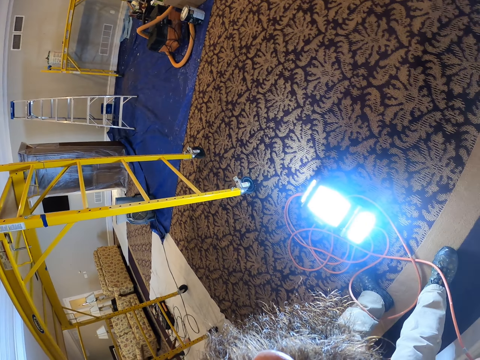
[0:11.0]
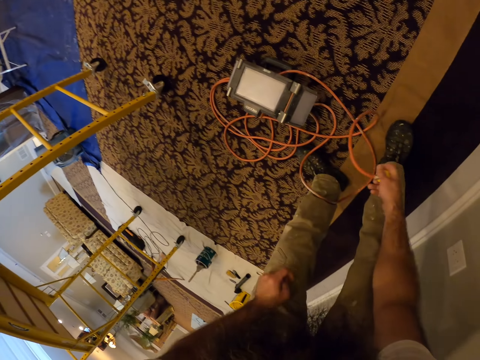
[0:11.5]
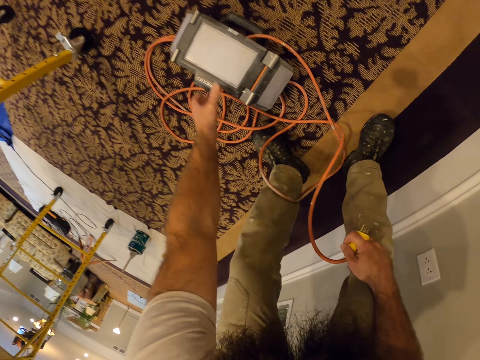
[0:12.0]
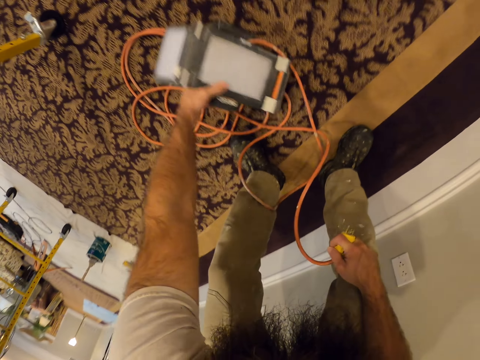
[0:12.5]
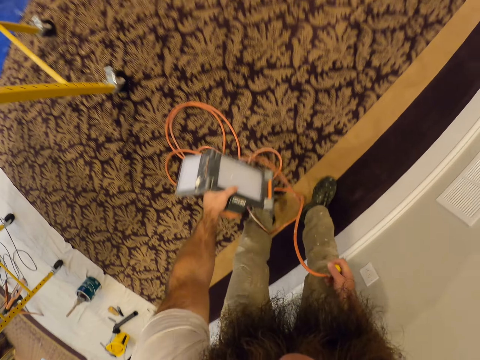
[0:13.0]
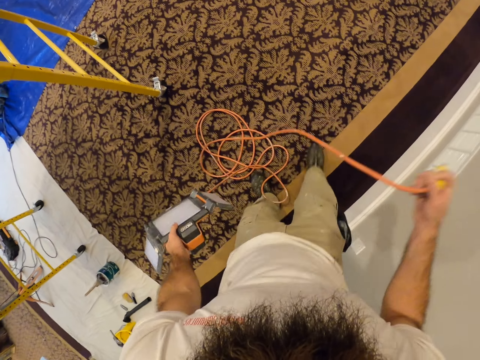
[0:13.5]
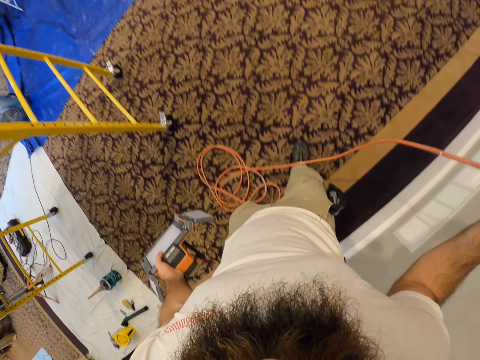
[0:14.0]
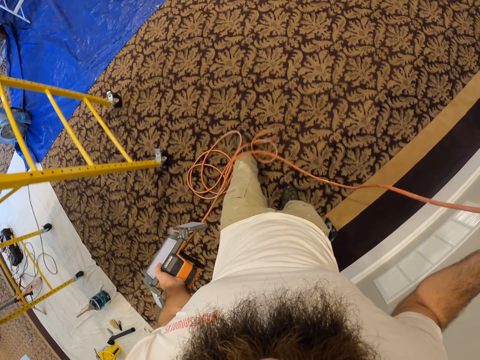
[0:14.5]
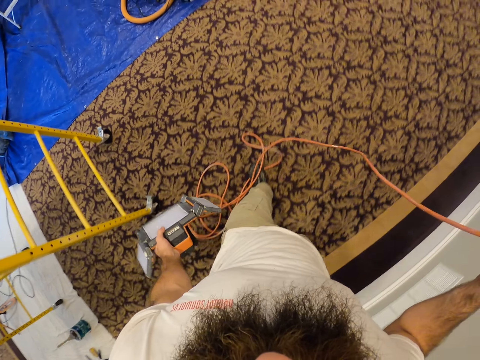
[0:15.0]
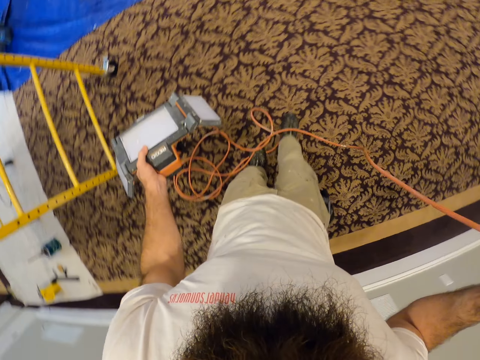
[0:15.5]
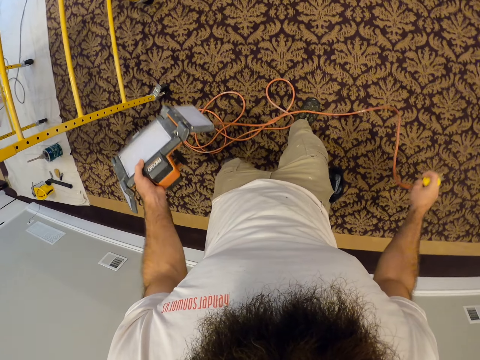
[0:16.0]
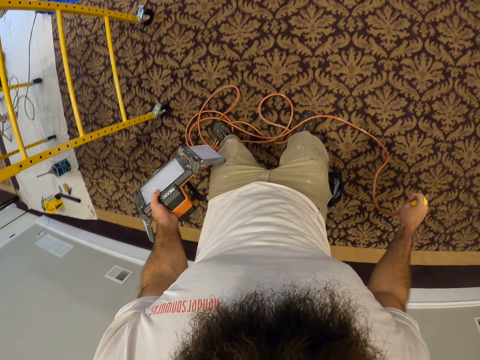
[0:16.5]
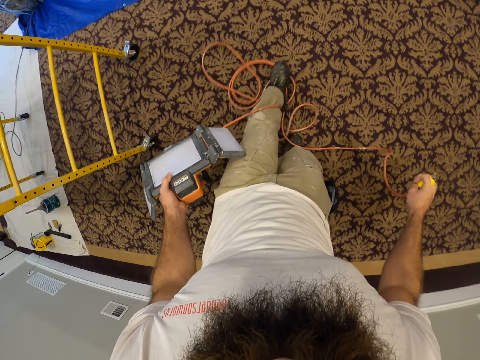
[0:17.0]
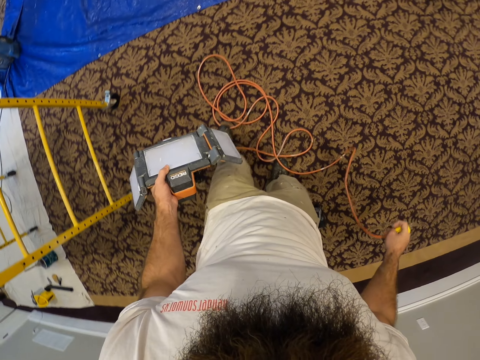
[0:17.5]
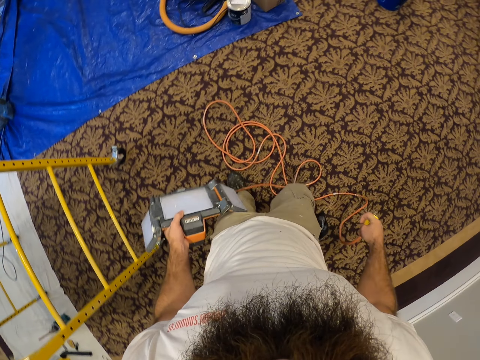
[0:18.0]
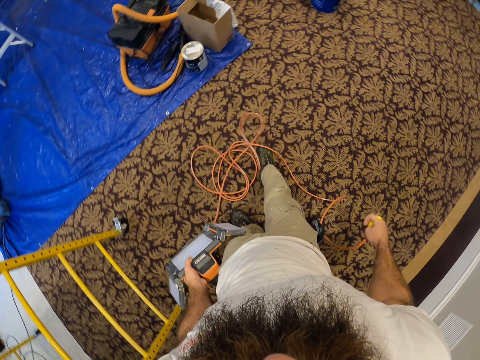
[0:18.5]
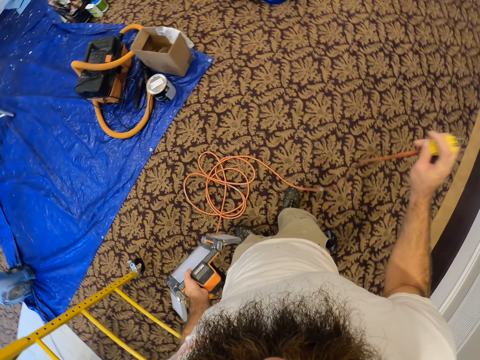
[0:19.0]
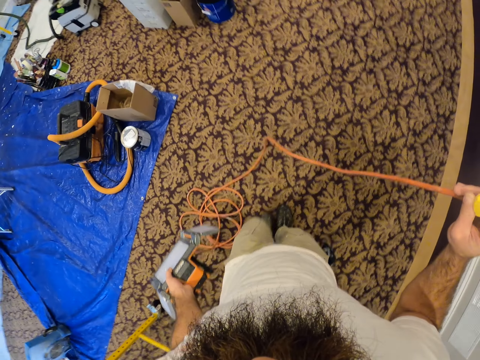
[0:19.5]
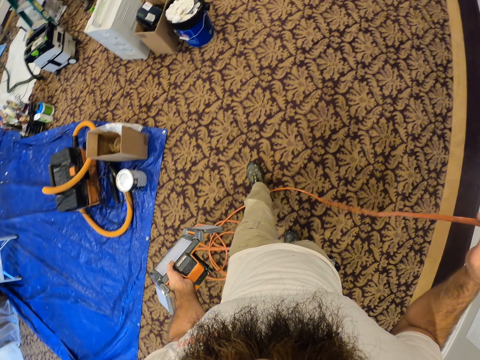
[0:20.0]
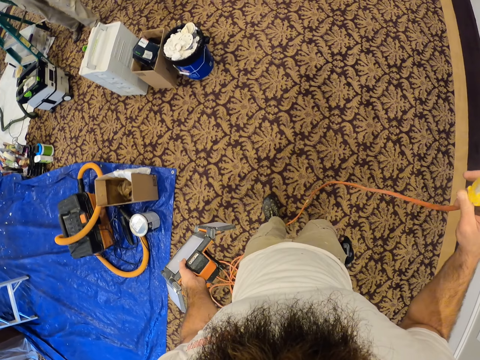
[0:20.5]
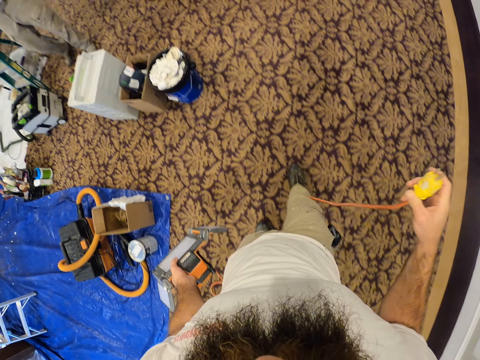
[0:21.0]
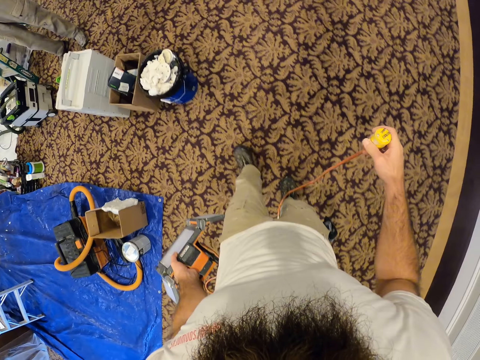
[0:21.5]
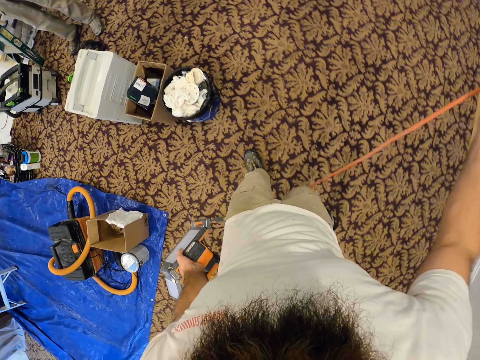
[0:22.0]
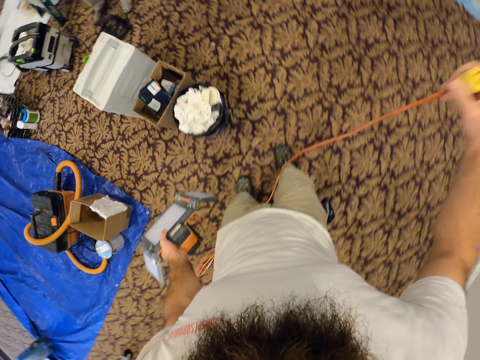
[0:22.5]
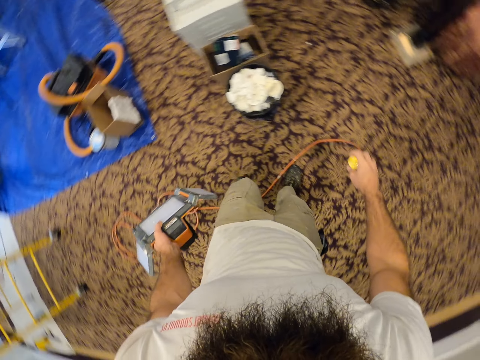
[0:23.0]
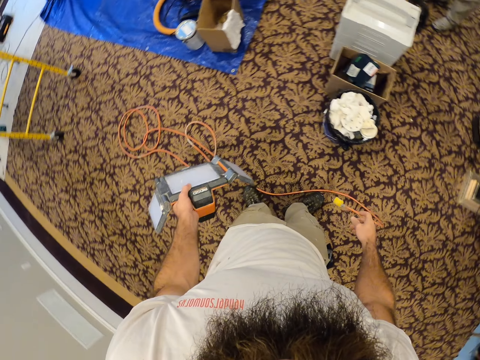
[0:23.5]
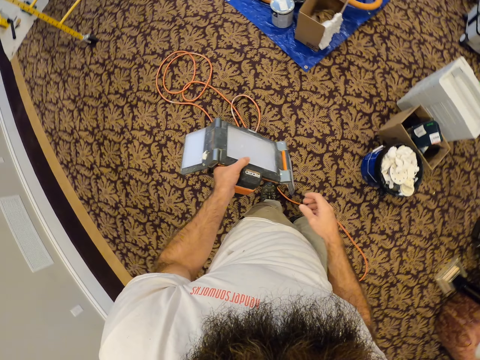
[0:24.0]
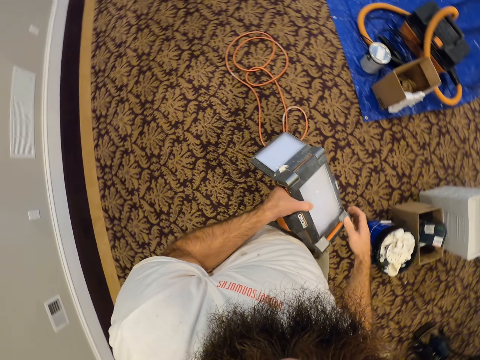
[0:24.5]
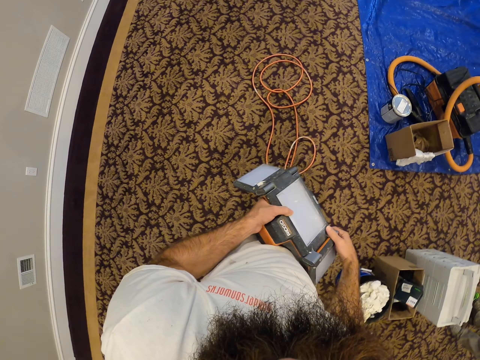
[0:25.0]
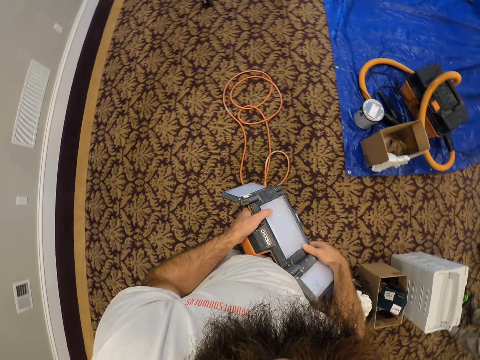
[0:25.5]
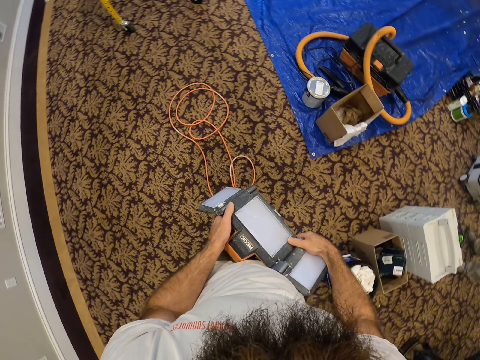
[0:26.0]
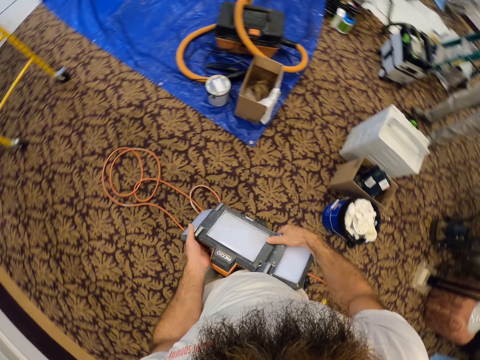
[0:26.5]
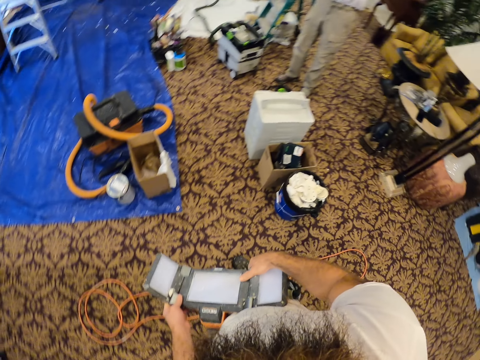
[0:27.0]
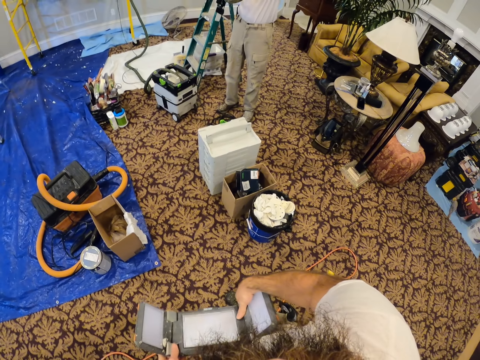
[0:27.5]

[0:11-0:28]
The camera wearer picks up the wire. He picks up the panel light from the floor with his left hand. He lifts something. He kicks the wire of the panel light on the floor with both legs. He walks around. He pushes the wire with the right leg. He stretches the wire. He walks around. He stretches the wire. He drops the wire plug of the panel light in his right hand on the floor. He bends the arms of the panel light with both hands. He lifts the wire.

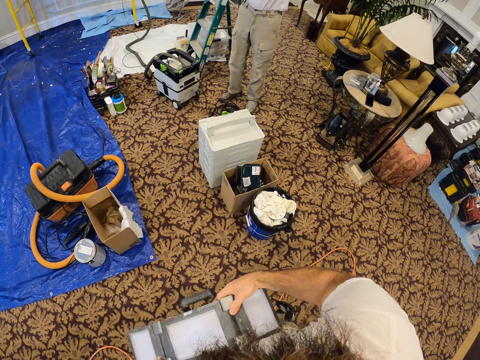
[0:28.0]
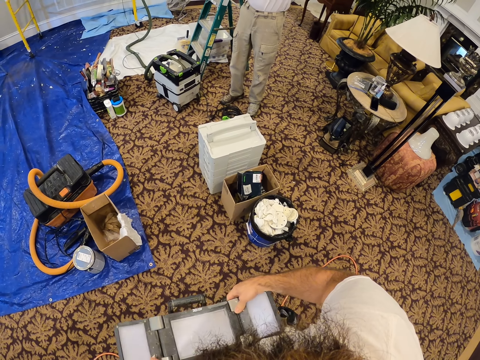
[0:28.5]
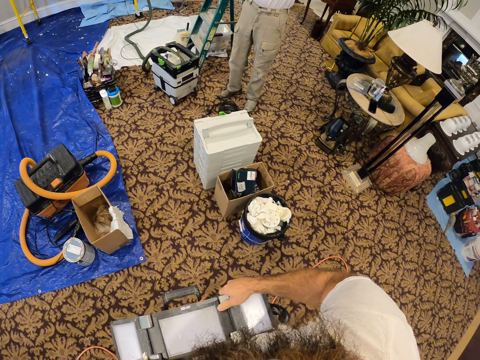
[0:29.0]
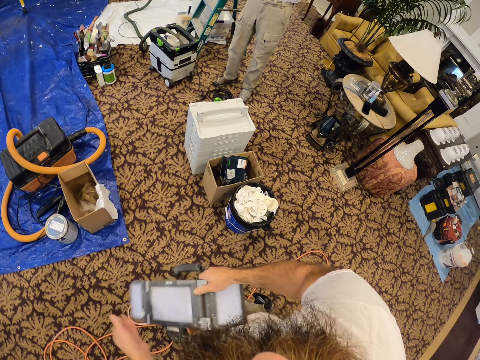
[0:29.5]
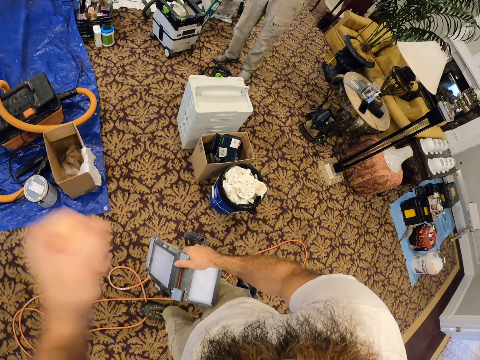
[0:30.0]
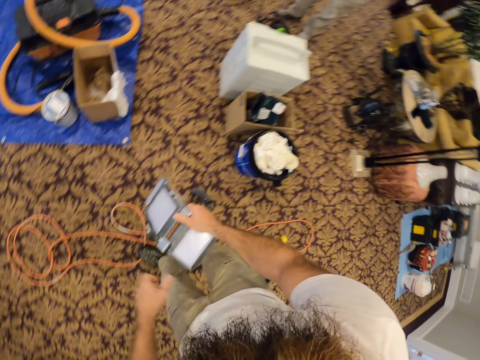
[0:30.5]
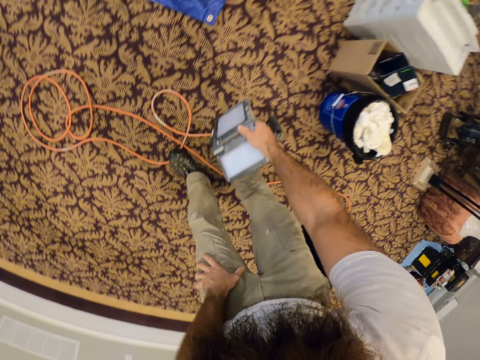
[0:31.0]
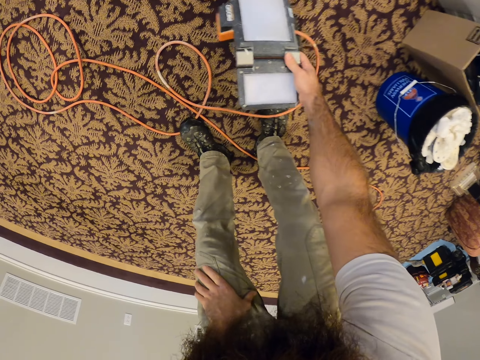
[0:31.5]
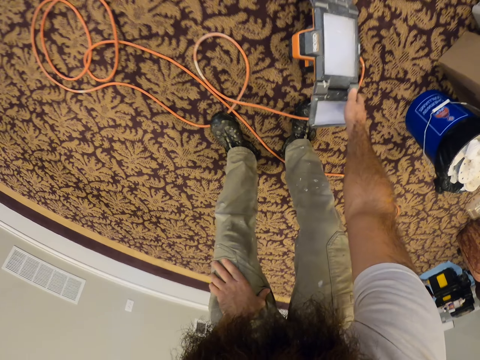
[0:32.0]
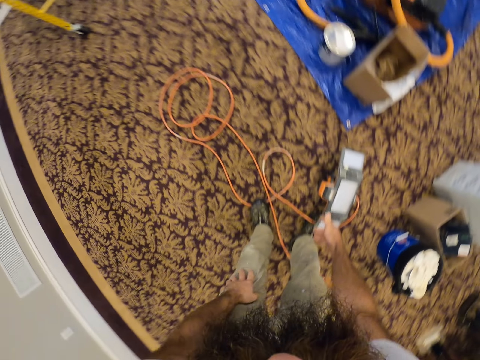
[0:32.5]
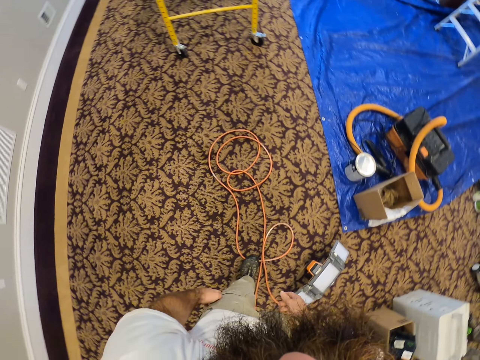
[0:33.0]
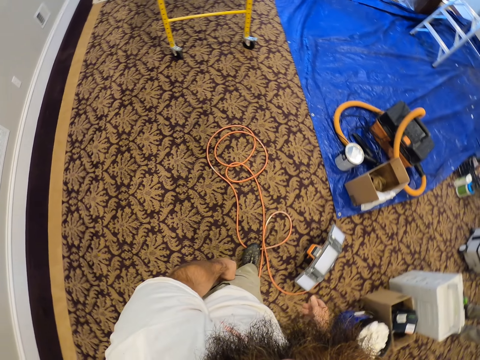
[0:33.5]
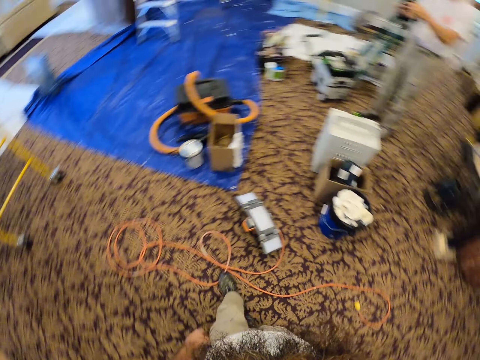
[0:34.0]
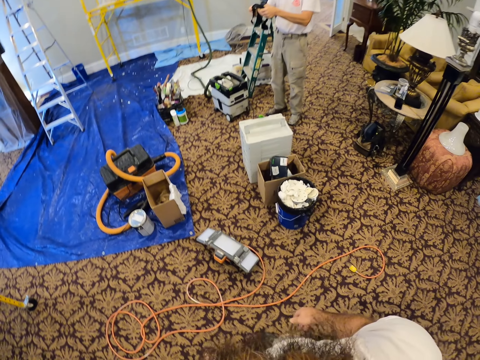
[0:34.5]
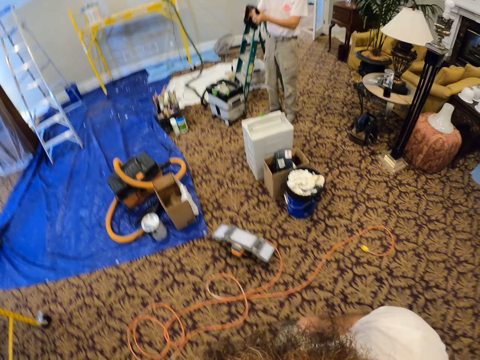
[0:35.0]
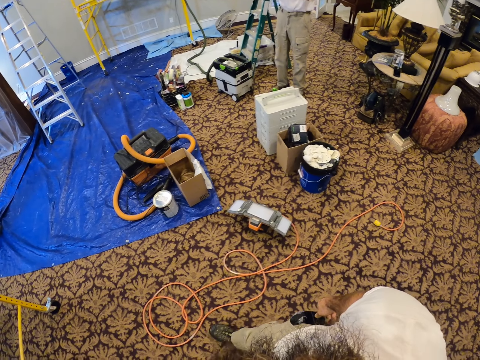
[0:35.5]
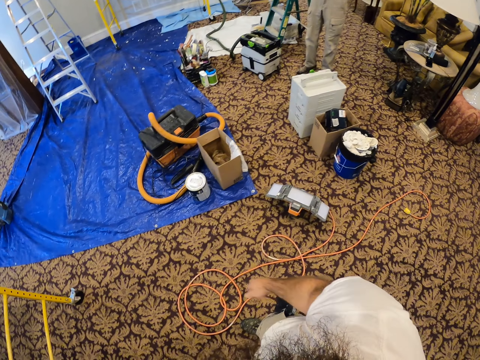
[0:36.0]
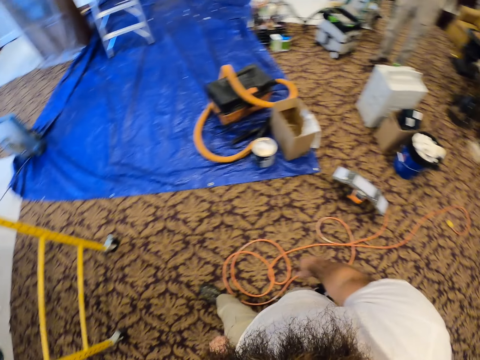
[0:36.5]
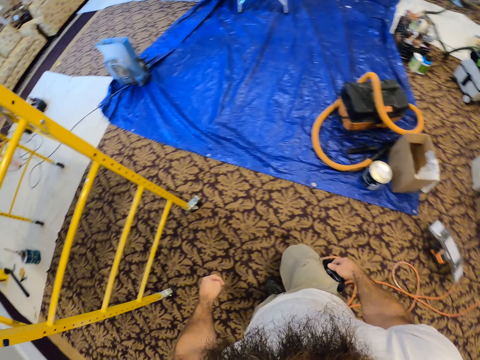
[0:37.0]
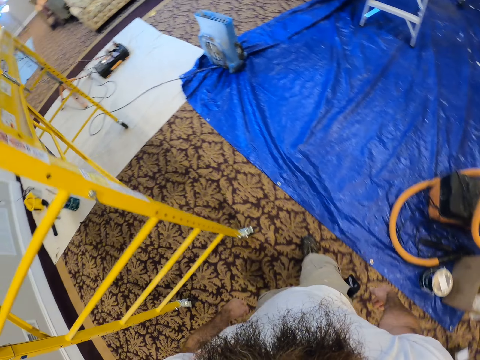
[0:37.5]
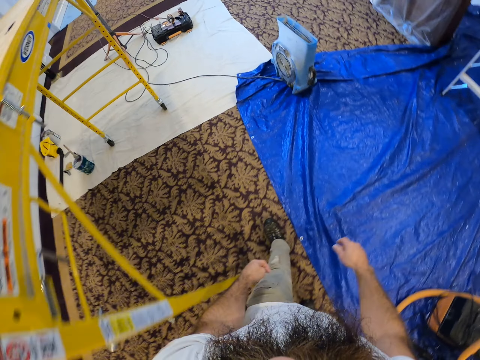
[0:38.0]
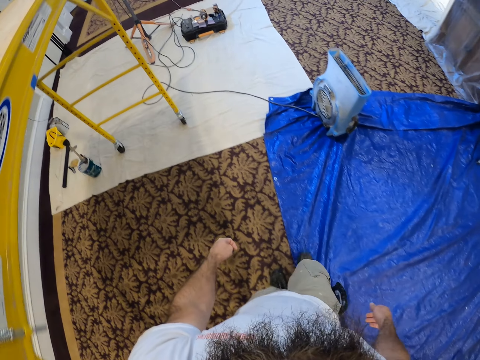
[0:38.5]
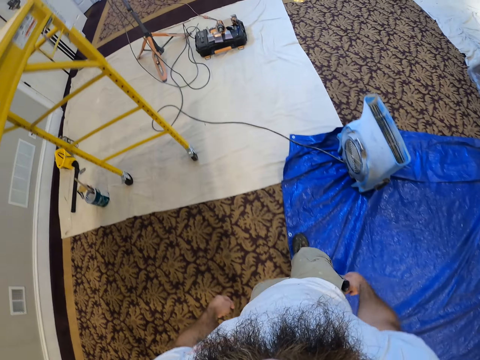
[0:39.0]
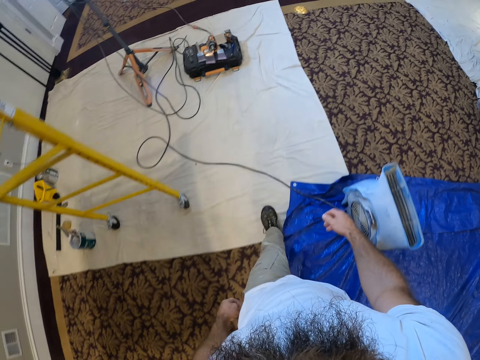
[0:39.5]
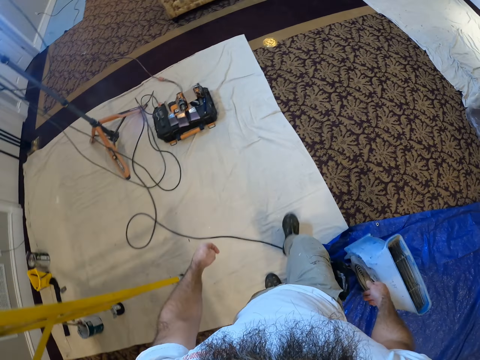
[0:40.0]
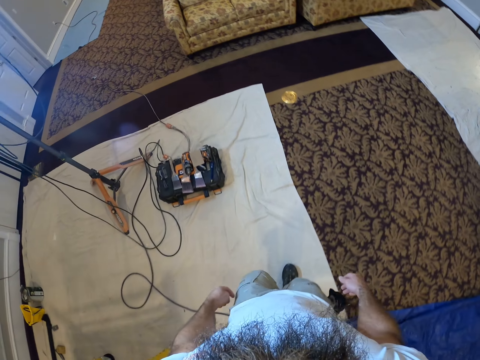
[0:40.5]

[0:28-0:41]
The camera wearer lifts the hand. He interacts with a man. He drops the panel light on the floor with his right hand. He walks around.
